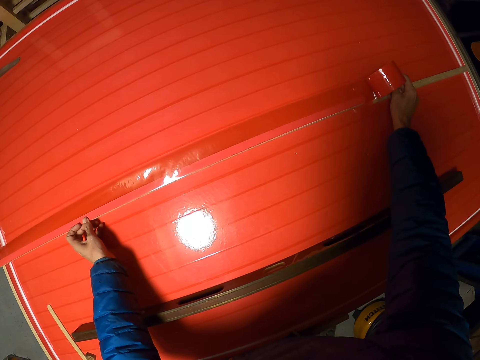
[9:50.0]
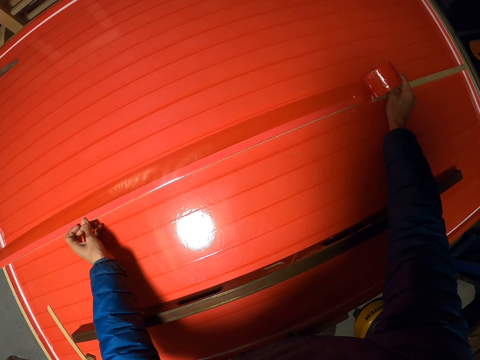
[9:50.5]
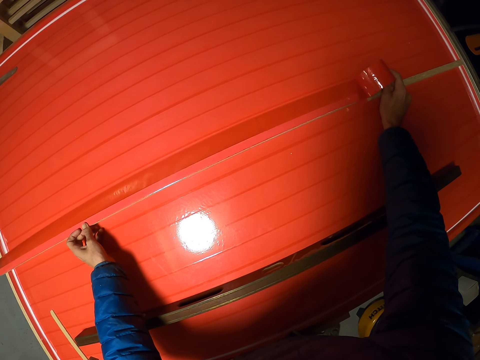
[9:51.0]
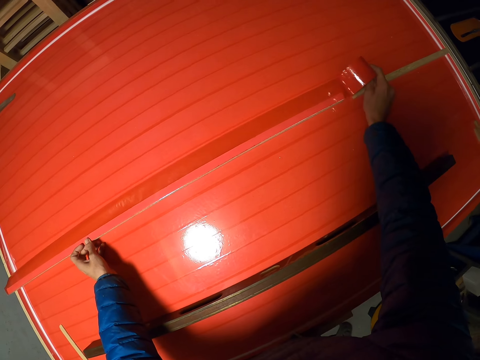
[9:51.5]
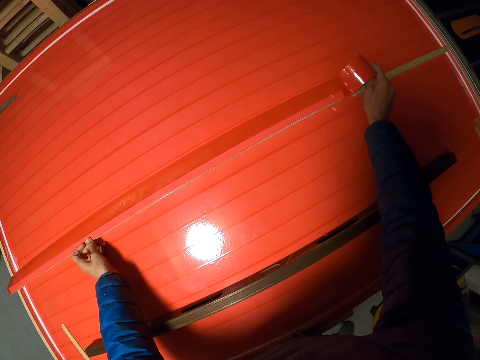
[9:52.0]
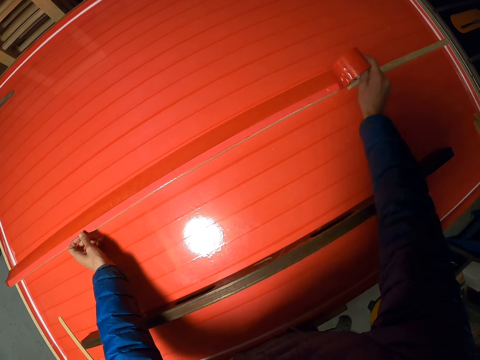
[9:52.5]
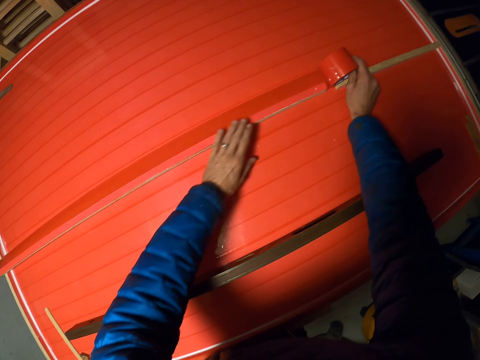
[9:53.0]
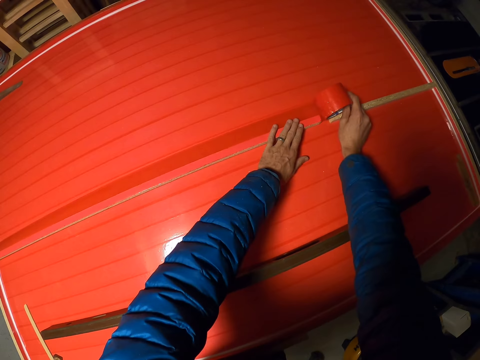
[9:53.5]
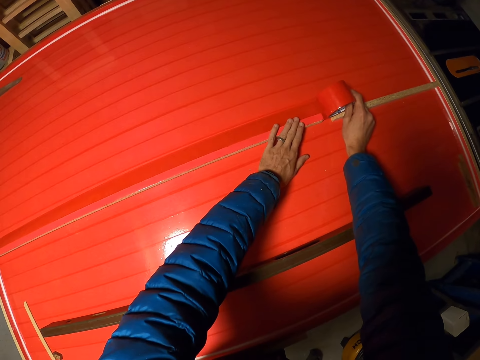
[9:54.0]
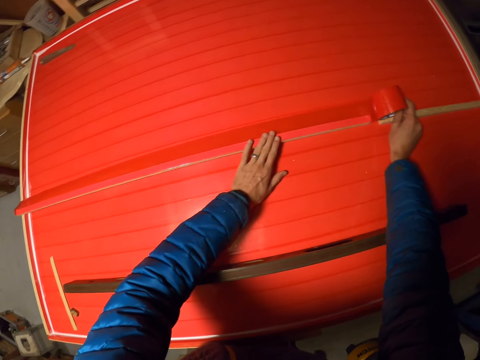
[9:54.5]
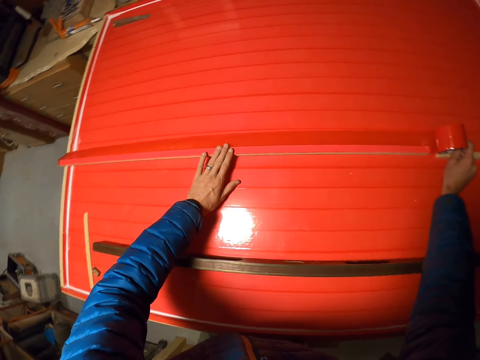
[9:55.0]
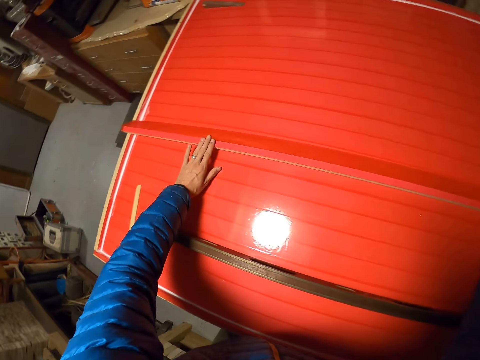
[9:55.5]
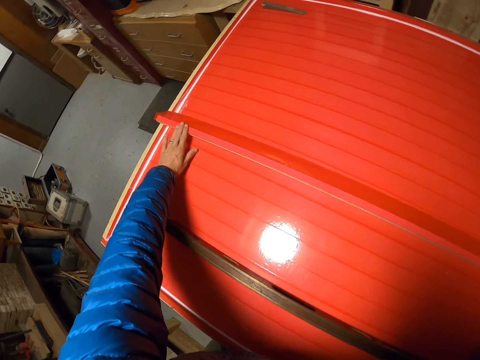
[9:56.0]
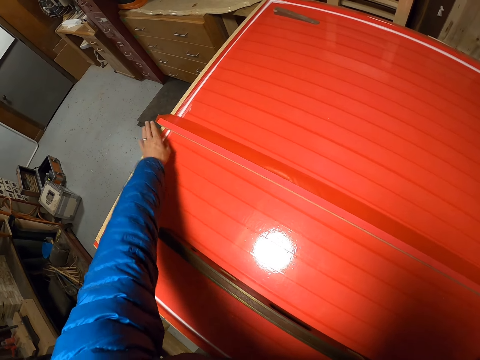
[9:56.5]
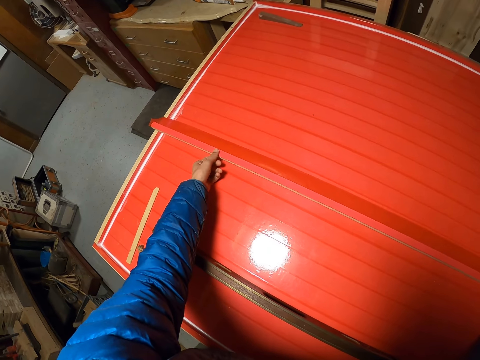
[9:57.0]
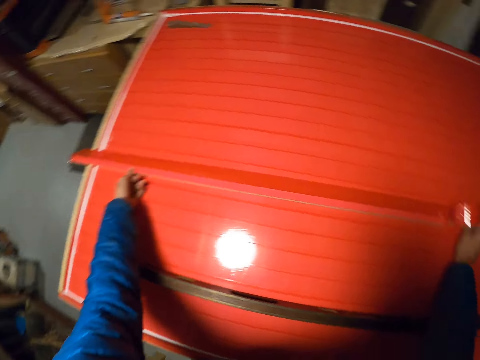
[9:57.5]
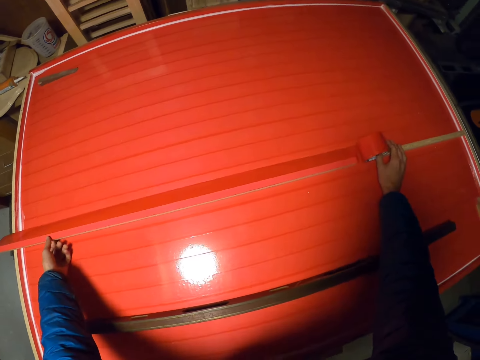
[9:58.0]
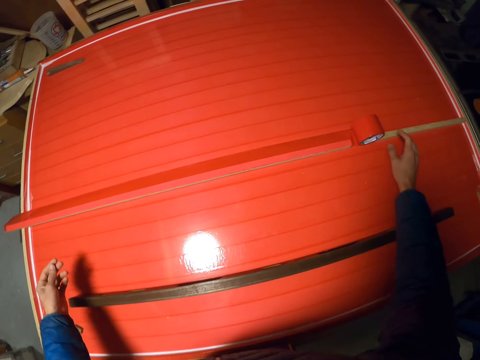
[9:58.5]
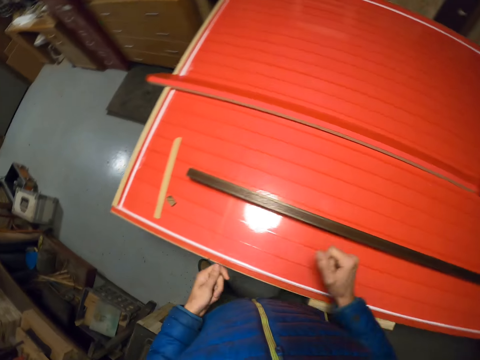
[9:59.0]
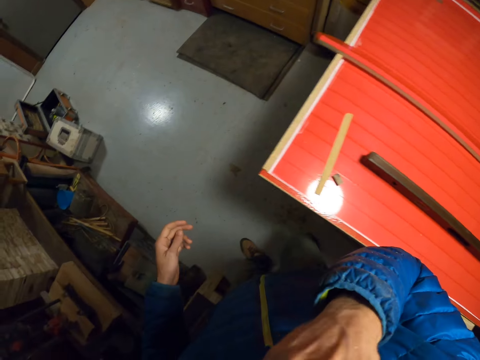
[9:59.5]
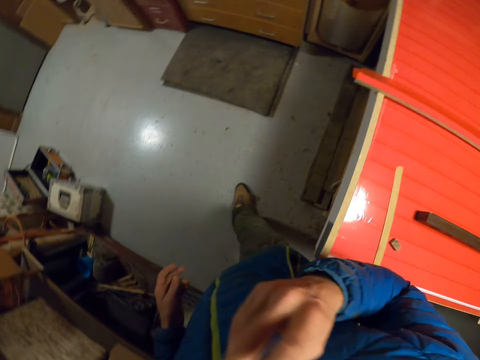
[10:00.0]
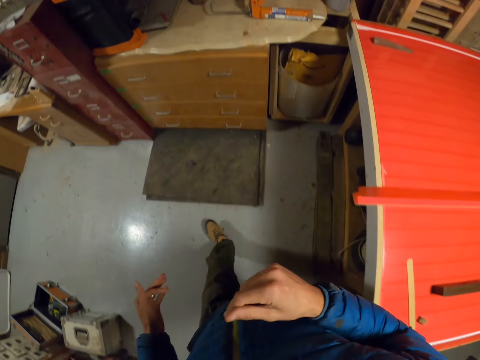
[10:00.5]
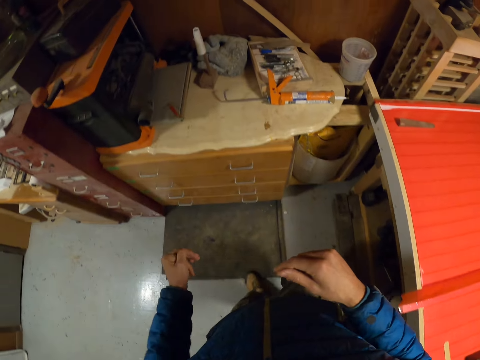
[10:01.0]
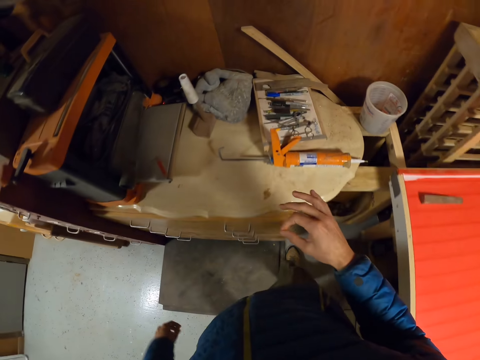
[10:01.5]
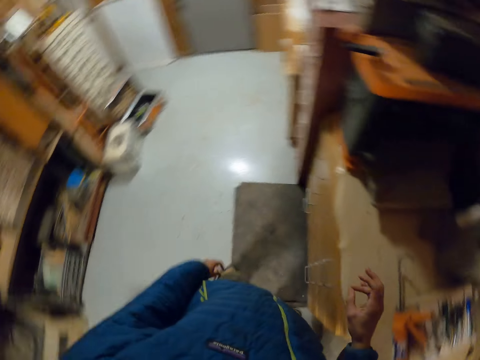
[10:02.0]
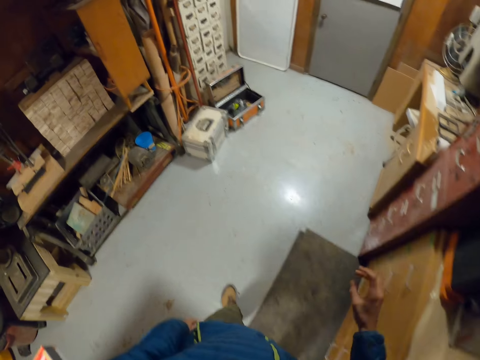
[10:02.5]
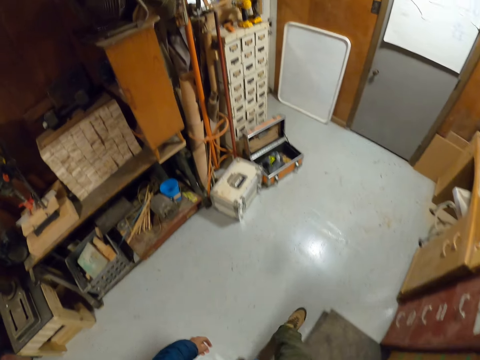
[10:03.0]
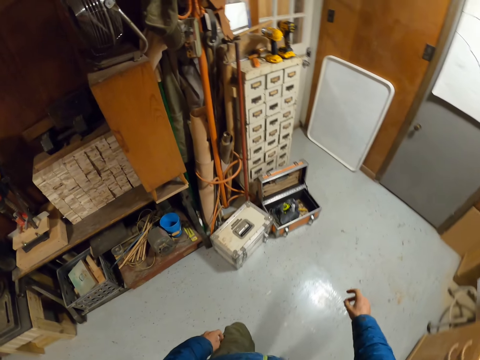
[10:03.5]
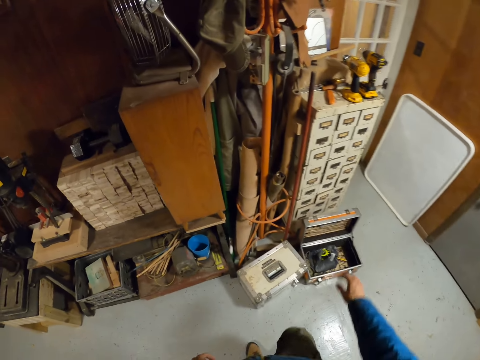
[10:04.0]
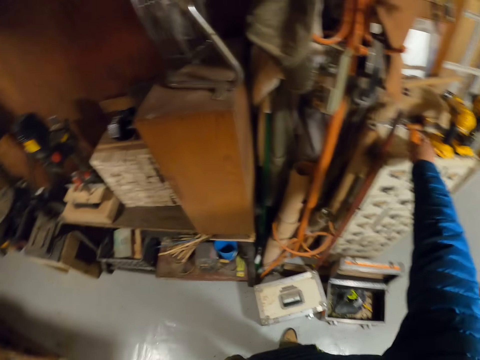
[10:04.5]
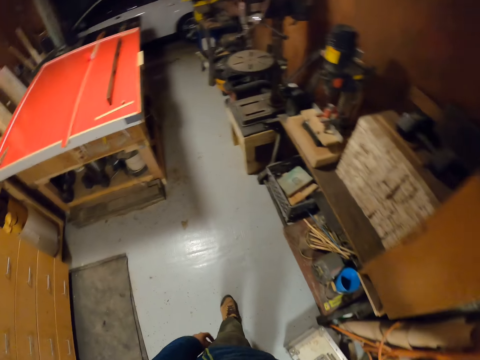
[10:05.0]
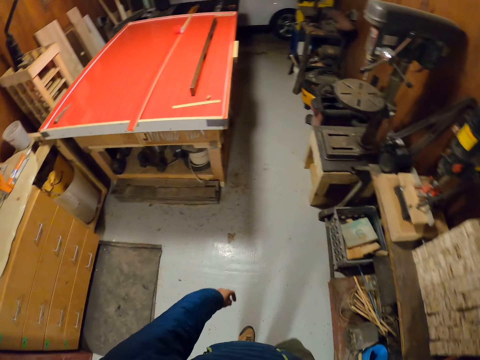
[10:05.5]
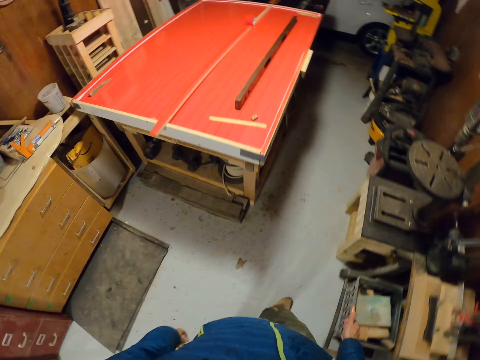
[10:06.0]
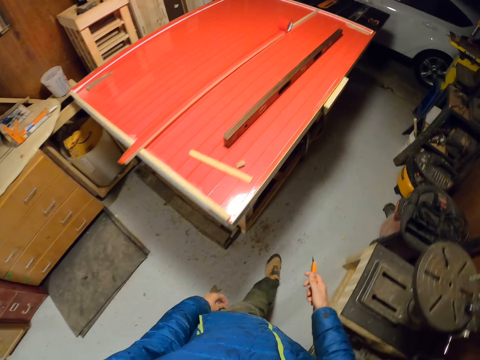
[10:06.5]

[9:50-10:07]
The camera wearer aligns the Sellotape with the hand. He smoothens the strip of masking tape on the long piece of wood with the left hand. He adjusts the long stick of wood with the left hand. He moves the hand. He touches his face with the right hand. He walks towards the drawer. He walks in the room. He walks towards a shelf. He picks up a retractable knife with the right hand from the shelf. He walks towards the board.

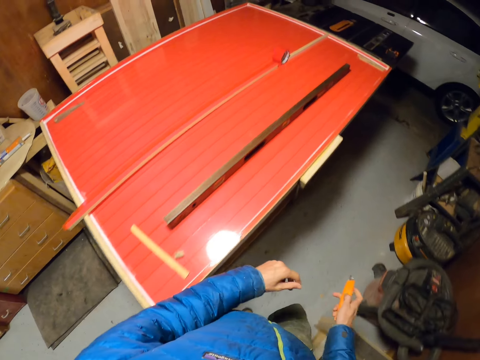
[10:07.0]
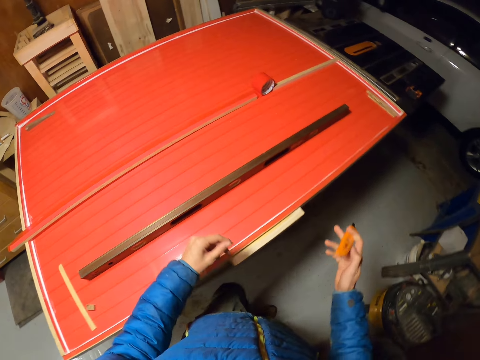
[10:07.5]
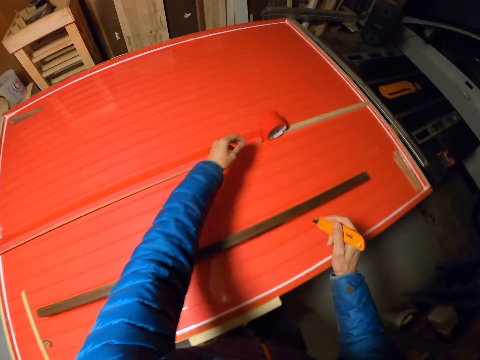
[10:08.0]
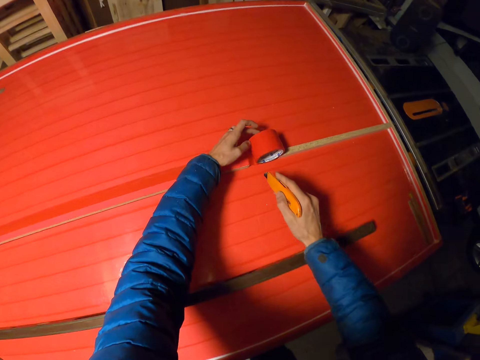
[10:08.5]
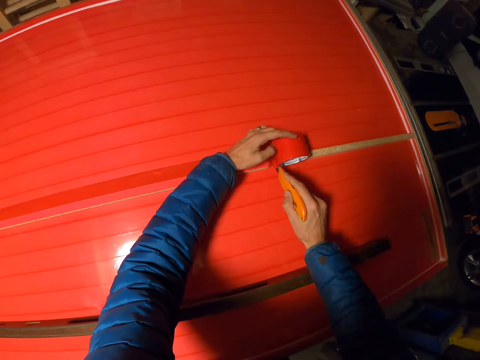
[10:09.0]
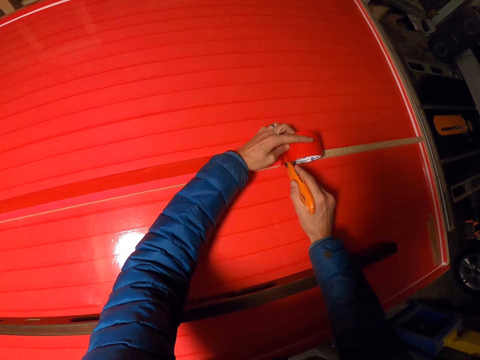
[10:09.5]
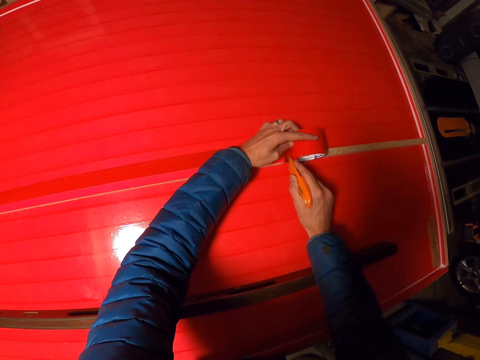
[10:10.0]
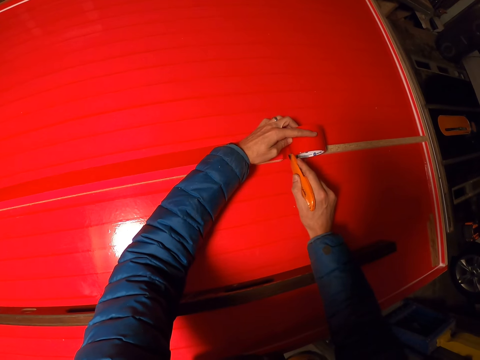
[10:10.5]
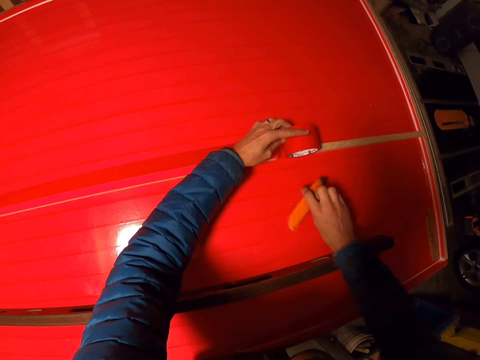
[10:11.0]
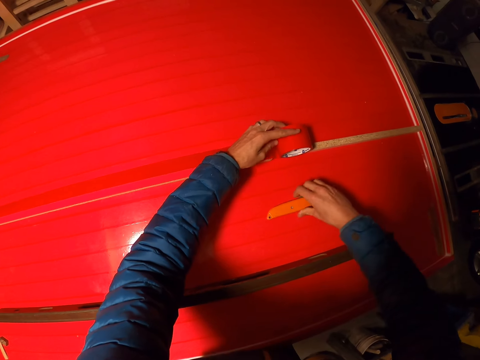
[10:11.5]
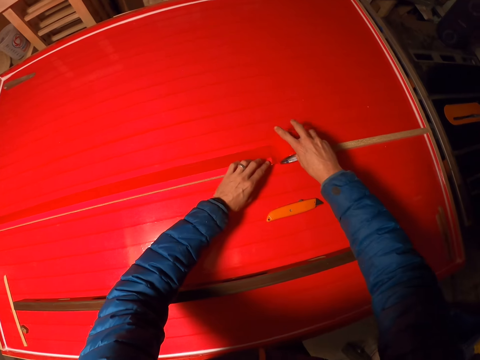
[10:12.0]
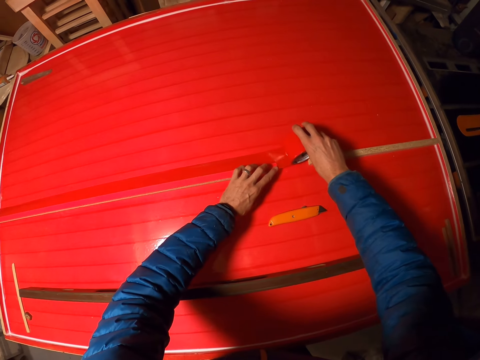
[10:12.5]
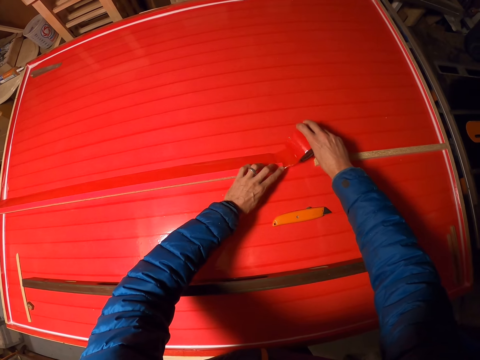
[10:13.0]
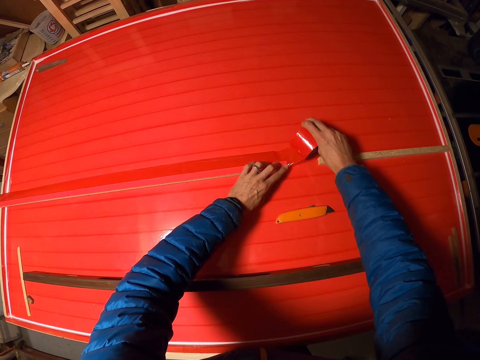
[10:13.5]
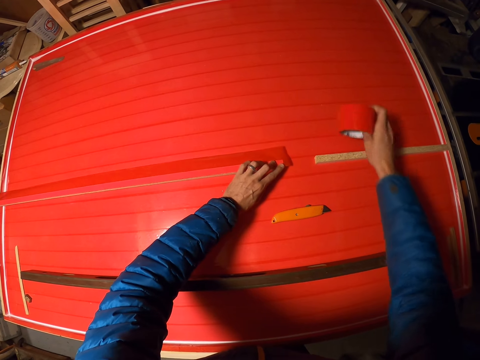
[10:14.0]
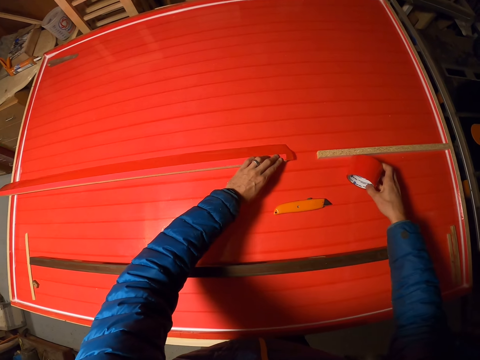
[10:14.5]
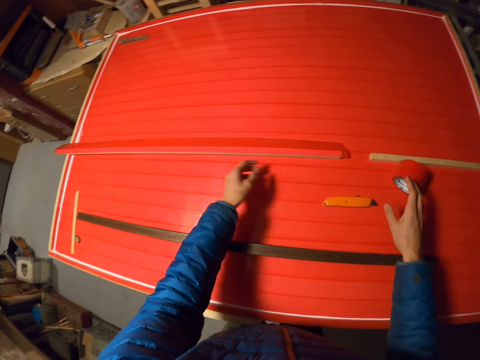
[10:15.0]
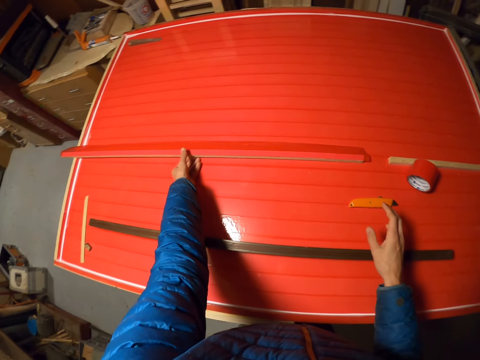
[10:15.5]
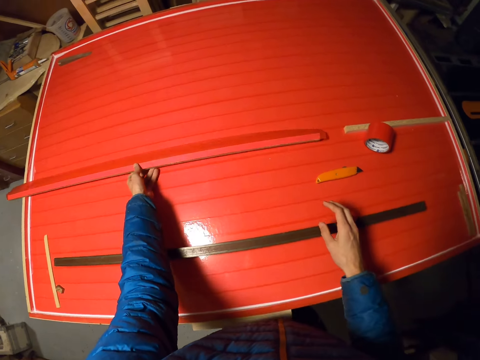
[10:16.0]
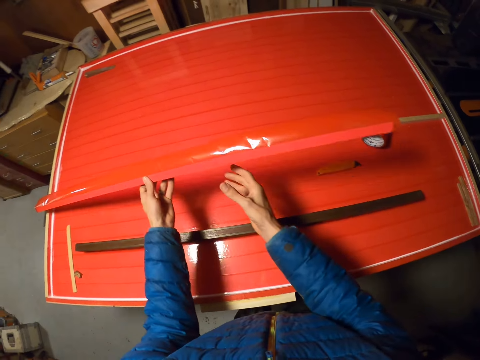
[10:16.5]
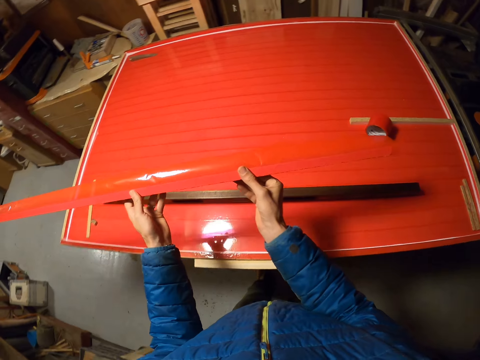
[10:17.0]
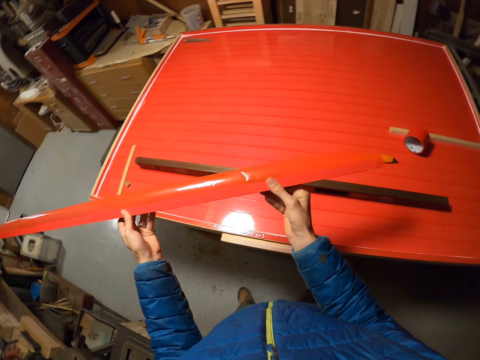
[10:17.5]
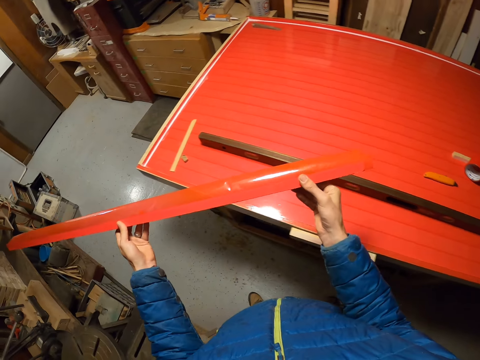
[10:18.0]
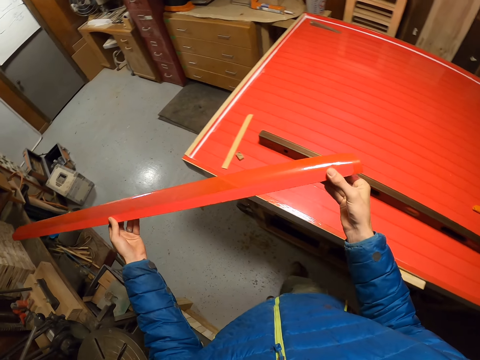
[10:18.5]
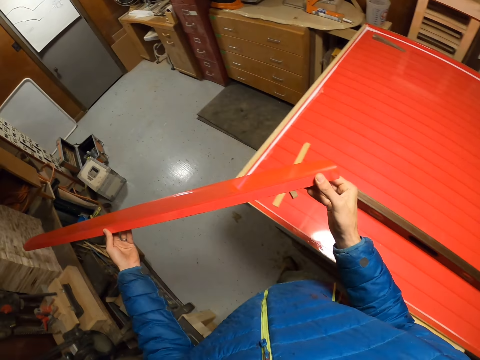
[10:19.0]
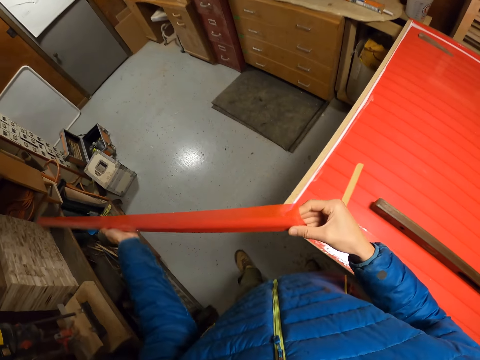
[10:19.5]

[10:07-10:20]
The camera wearer holds the masking tape with the left hand. They cut the strip of masking tape with the retractable knife. They drop the retractable knife on the board. They pick up the masking tape with the right hand. They pull the masking tape. They drop the masking tape on the board. They pick up the long piece of wood with the left hand from the board. They smoothen the strip of masking tape on the long piece of wood with the right hand. They align the Sellotape.
